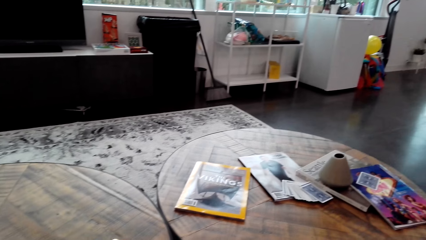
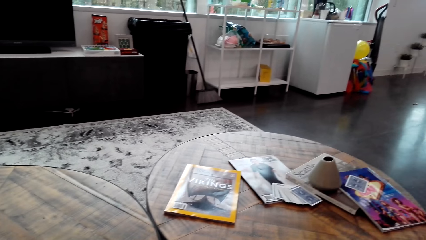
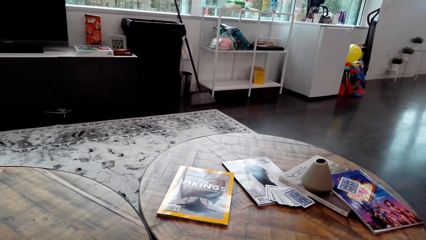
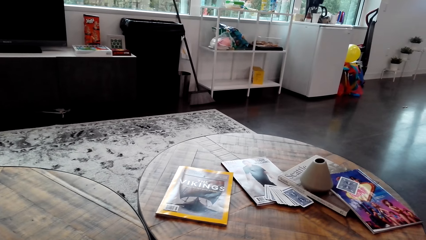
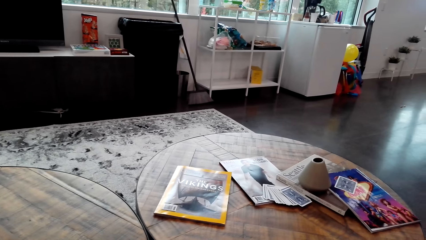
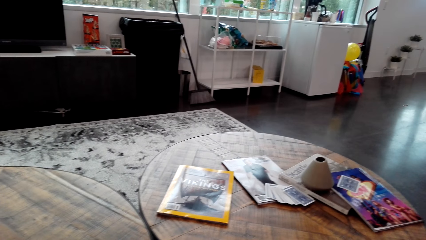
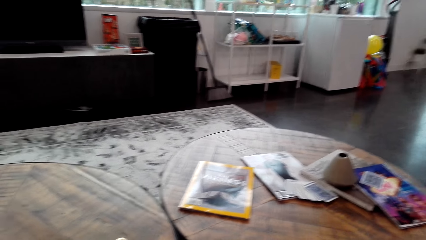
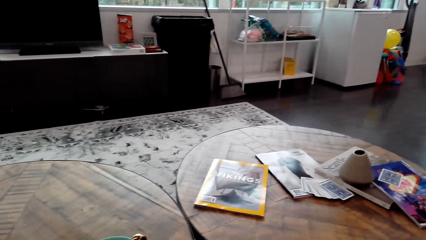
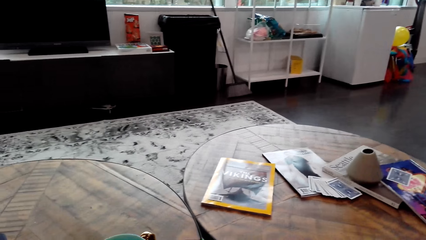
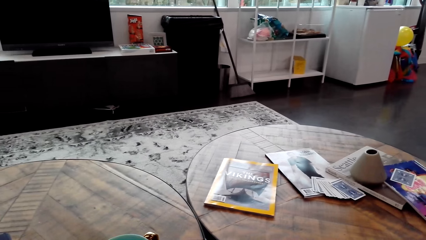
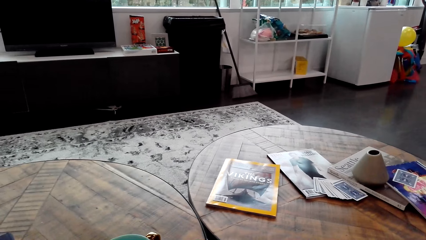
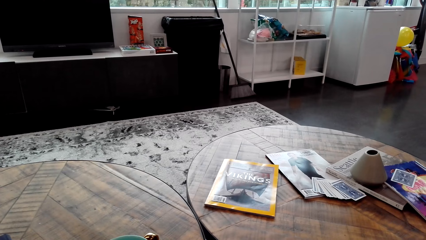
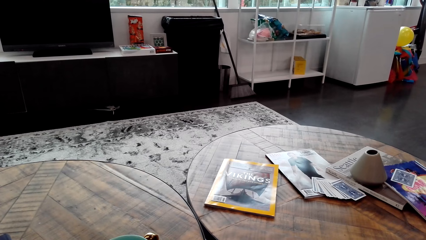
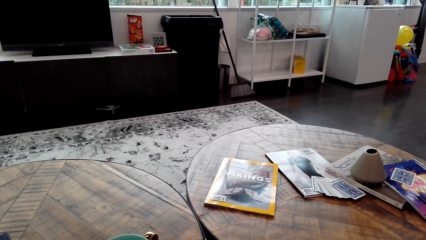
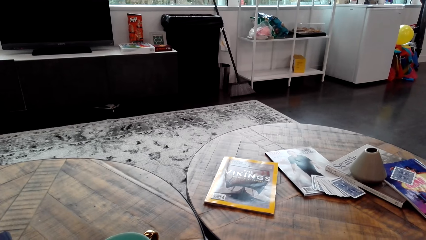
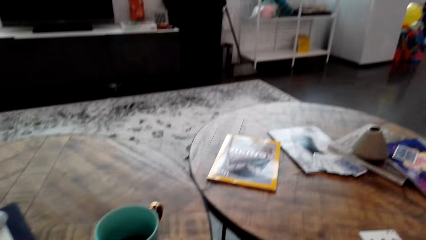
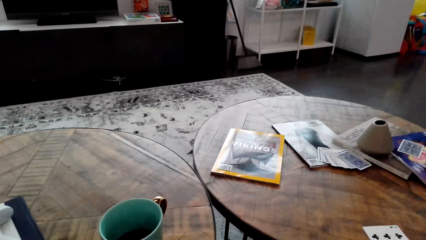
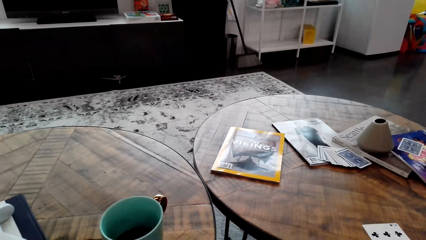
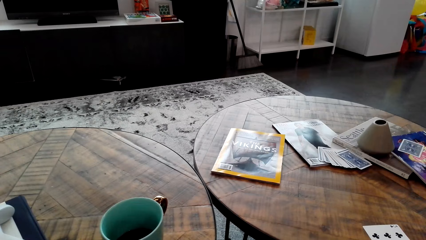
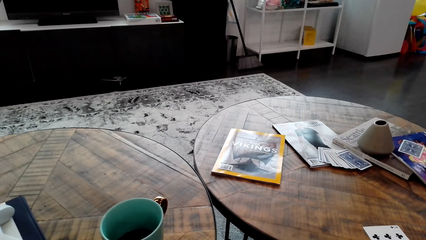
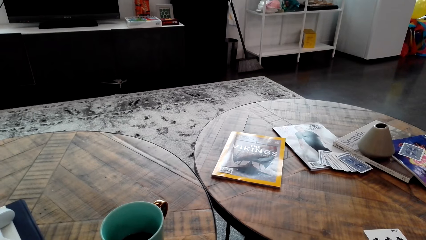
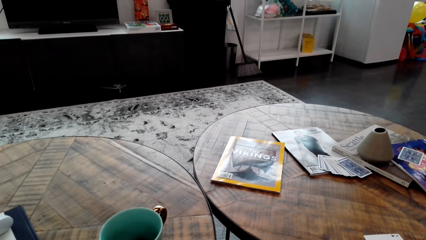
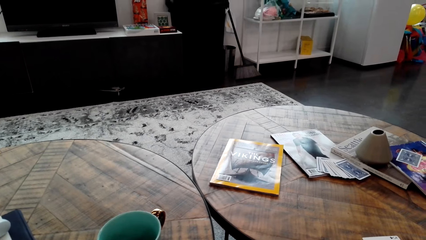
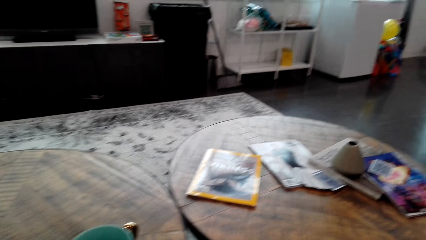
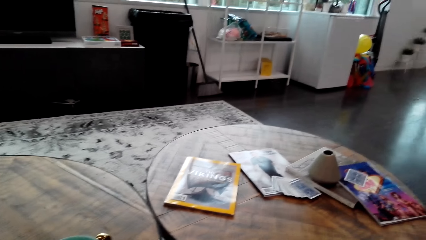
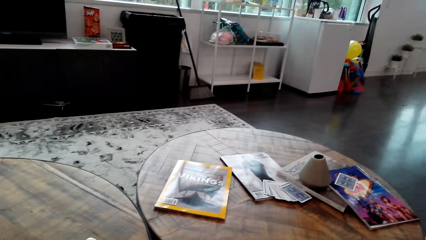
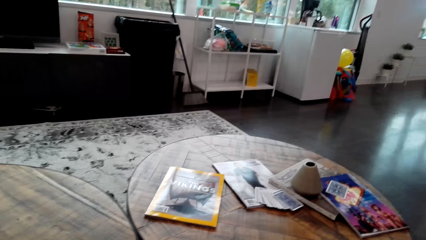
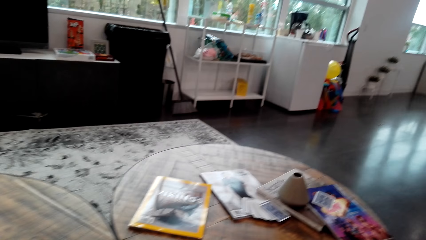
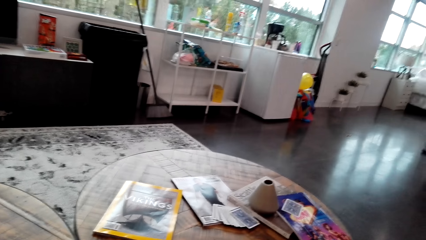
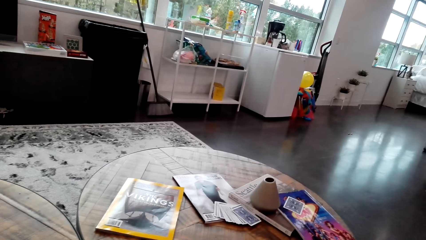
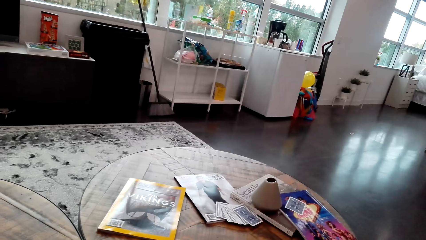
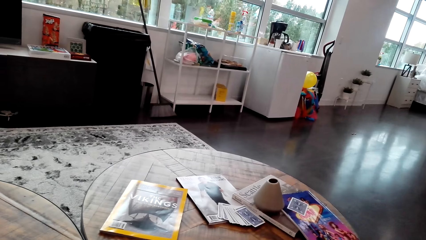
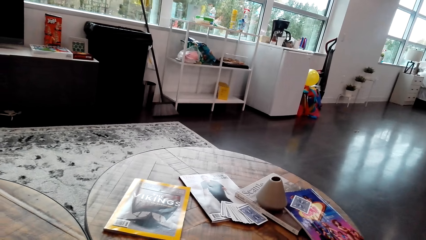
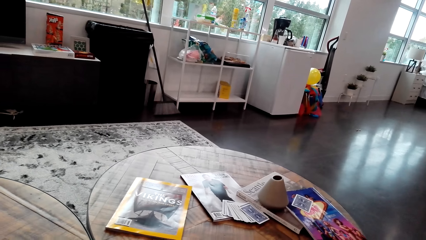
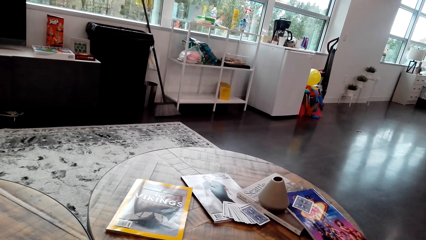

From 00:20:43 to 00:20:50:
The camera wearer looks around.

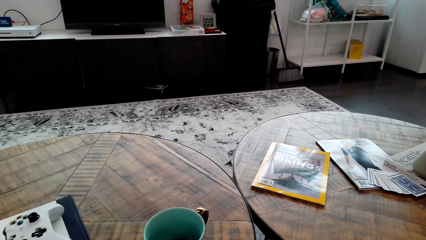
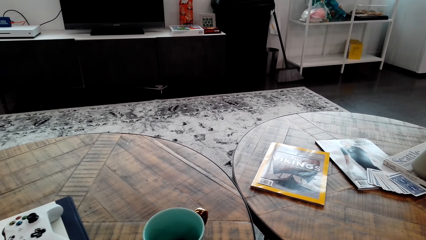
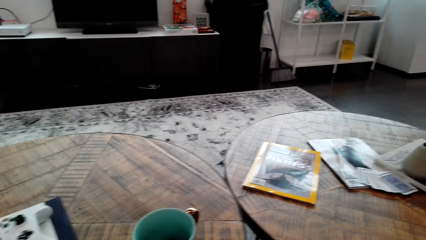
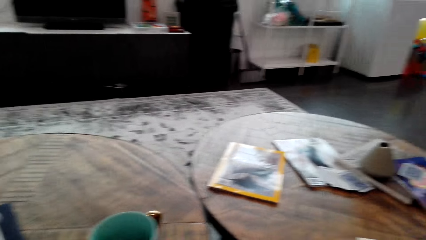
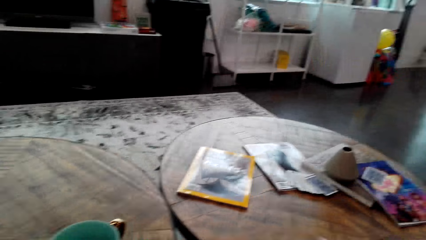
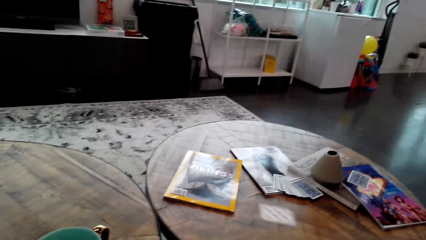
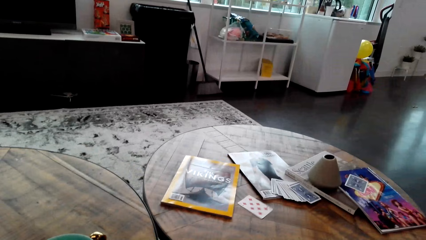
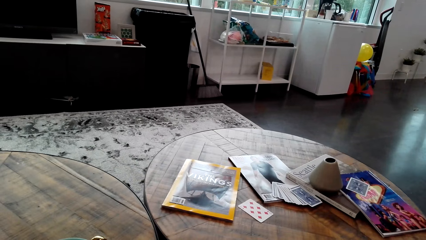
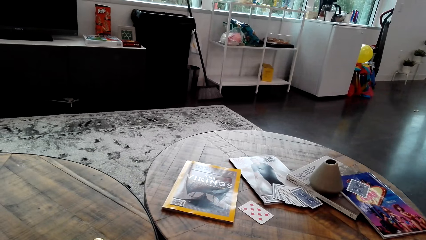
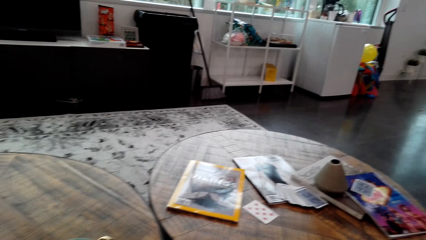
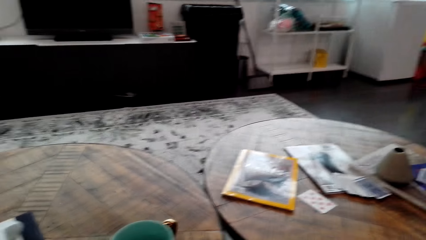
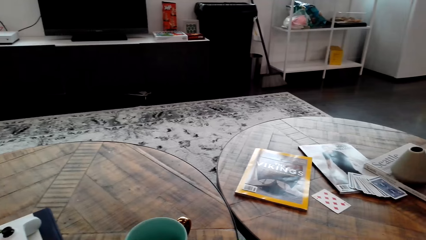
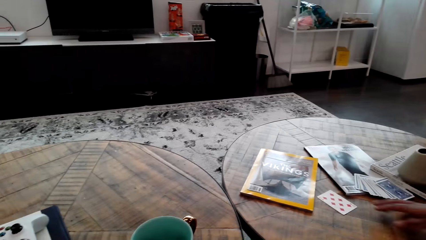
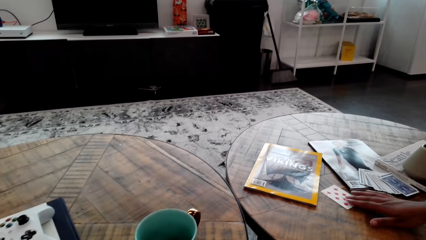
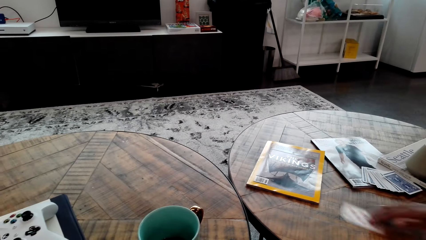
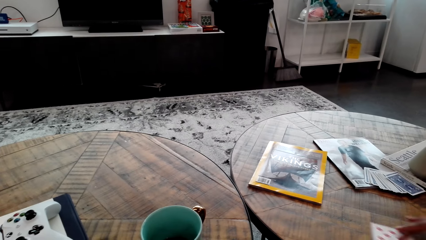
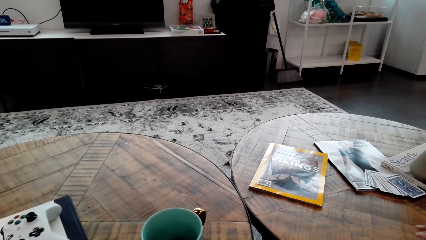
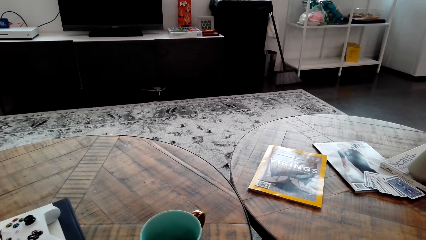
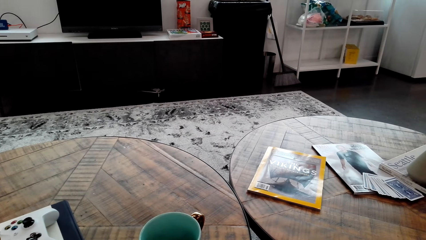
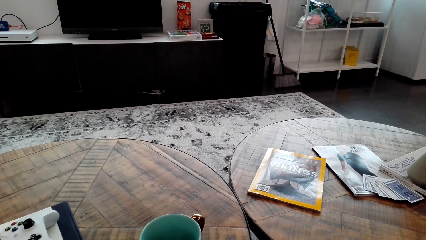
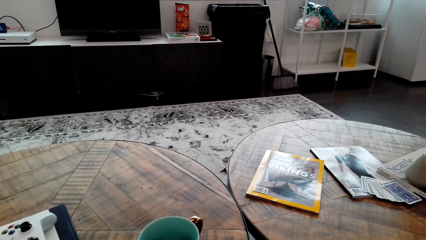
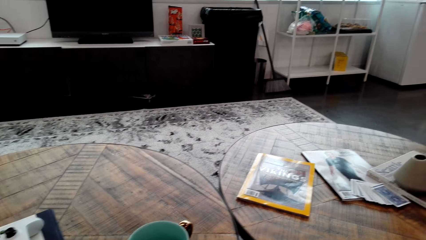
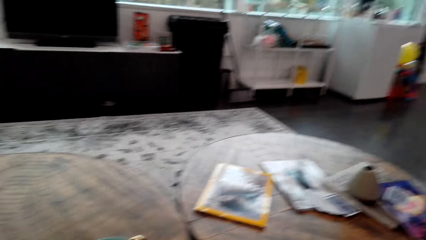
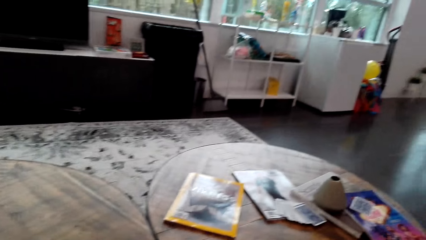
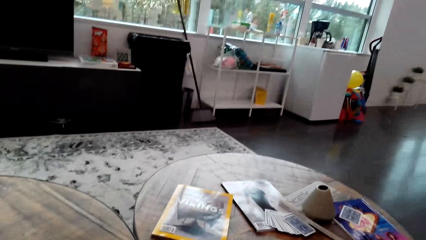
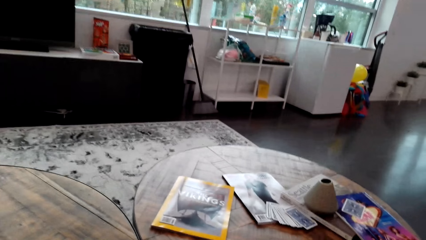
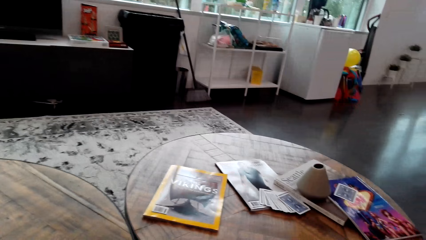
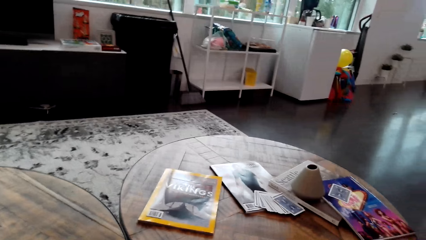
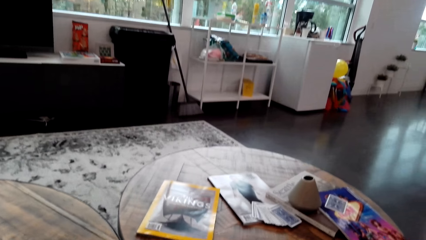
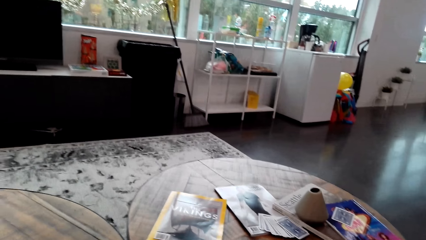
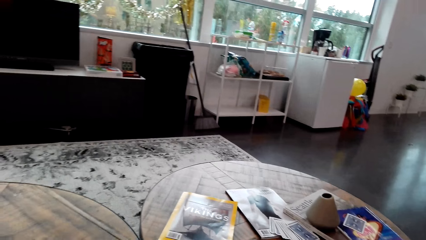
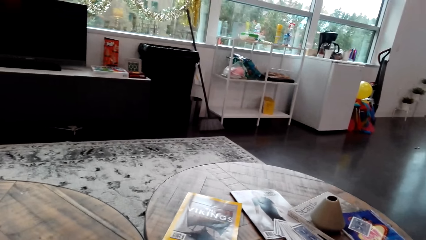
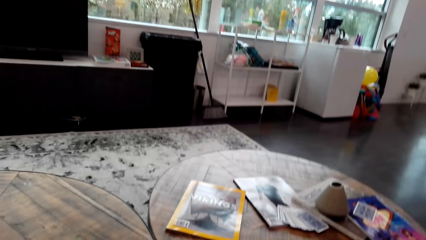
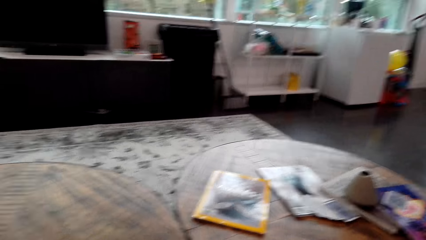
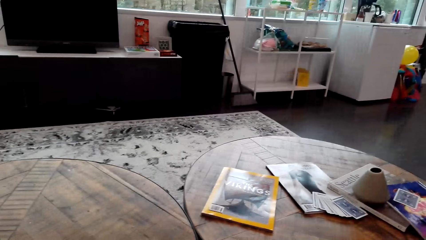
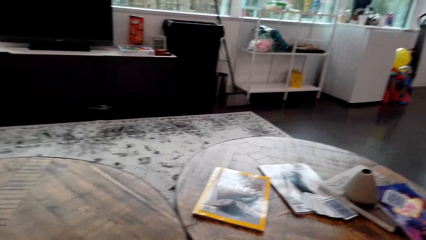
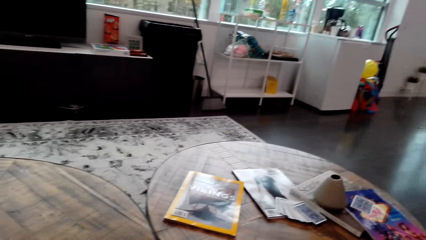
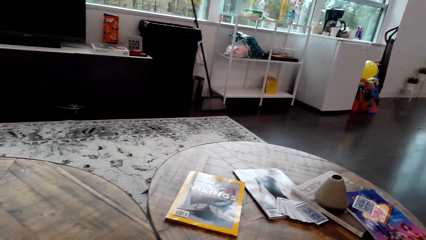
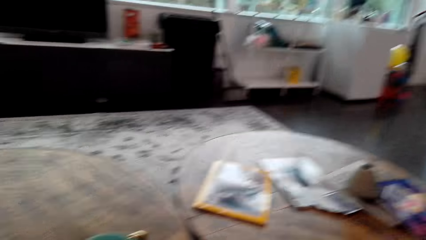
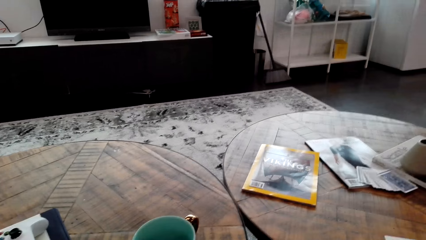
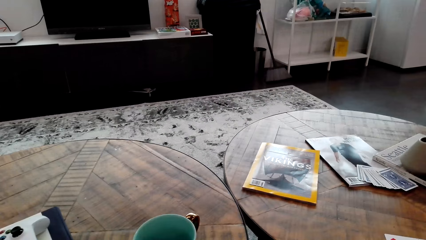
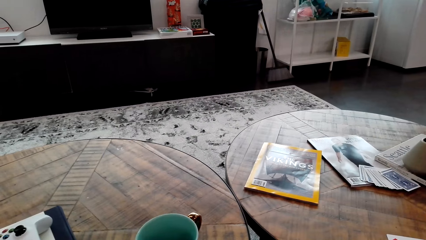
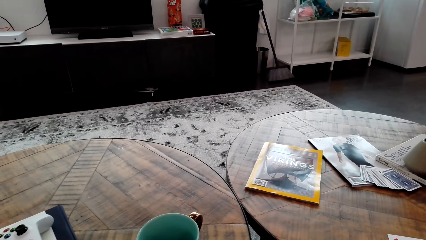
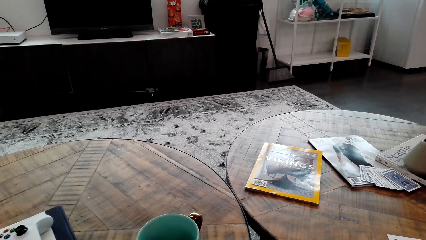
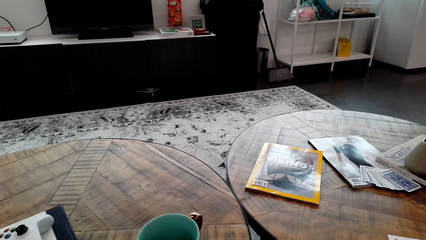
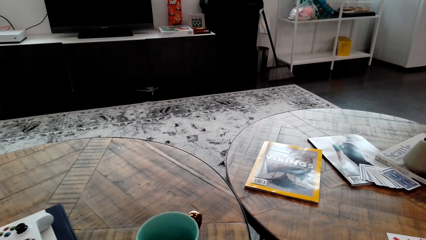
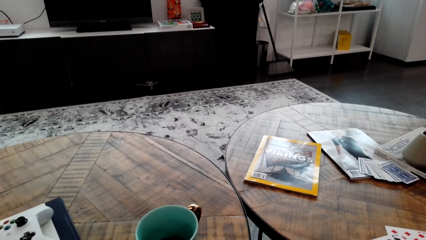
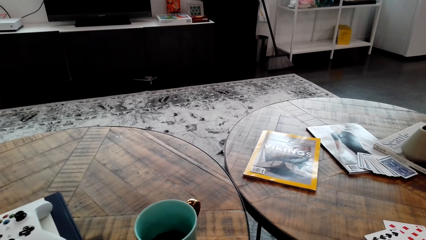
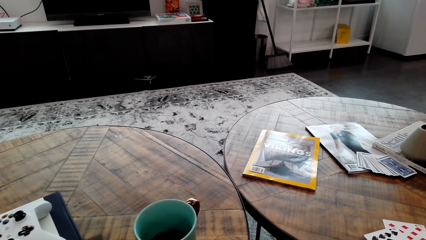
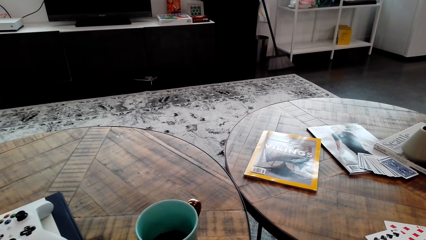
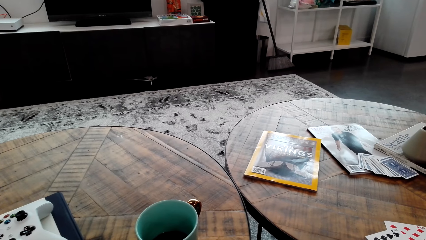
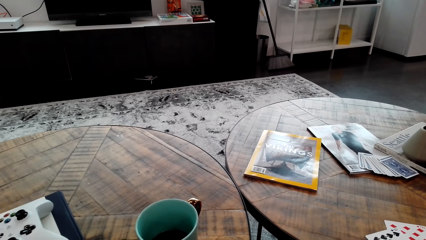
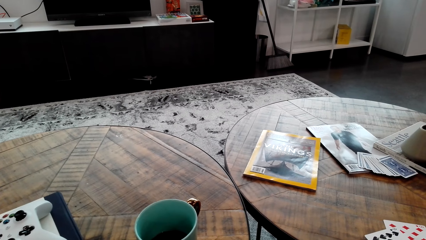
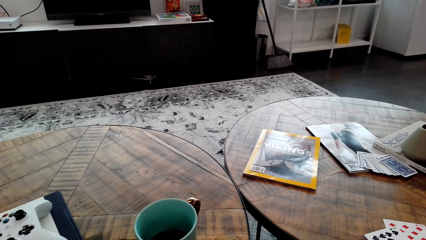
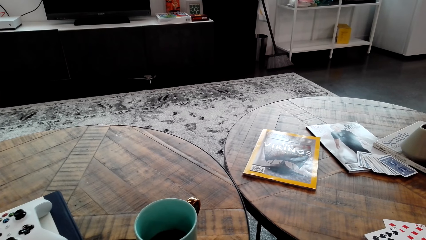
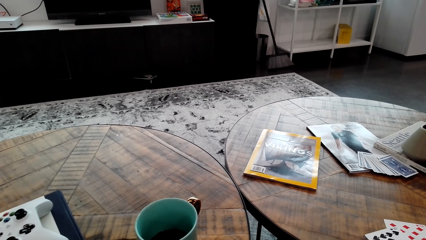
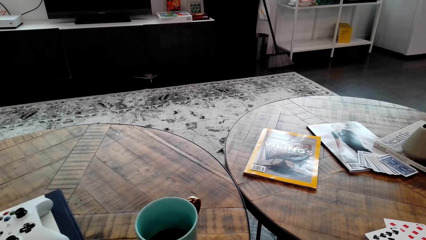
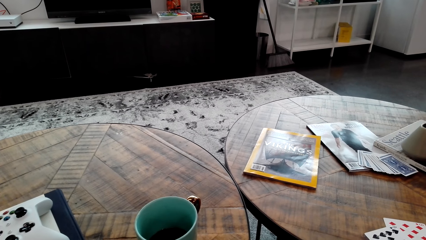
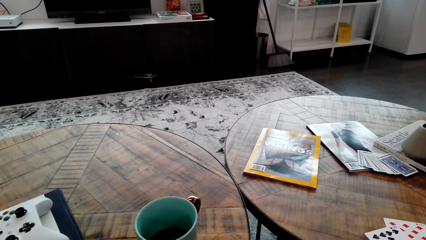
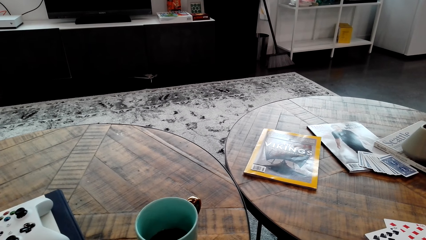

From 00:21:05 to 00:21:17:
The camera wearer puts the card on the card. A woman throws a card on the table. The woman picks a card. The camera wearer turns around the room. They look around.
